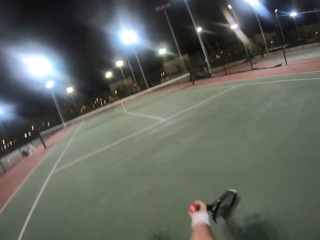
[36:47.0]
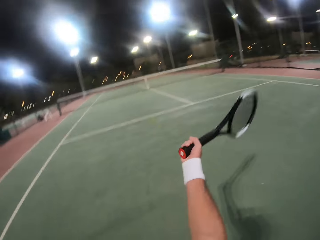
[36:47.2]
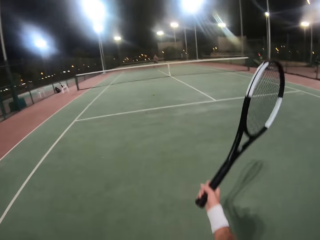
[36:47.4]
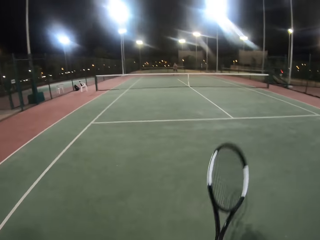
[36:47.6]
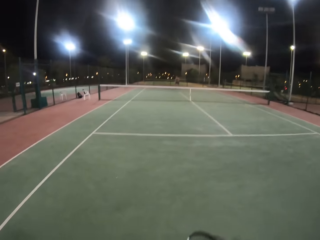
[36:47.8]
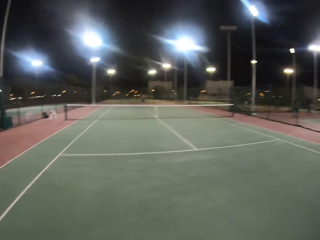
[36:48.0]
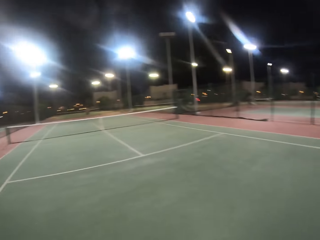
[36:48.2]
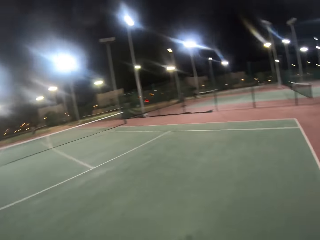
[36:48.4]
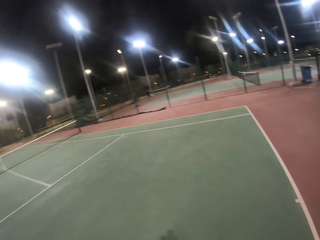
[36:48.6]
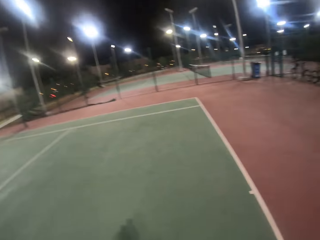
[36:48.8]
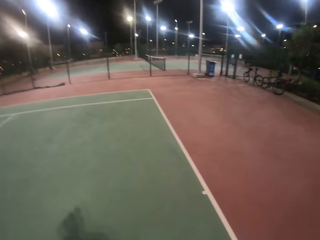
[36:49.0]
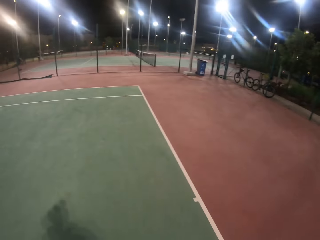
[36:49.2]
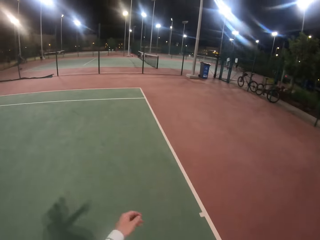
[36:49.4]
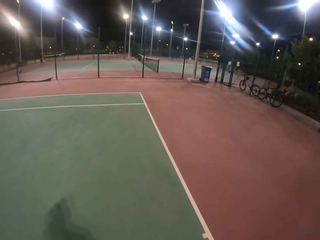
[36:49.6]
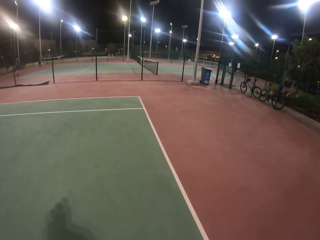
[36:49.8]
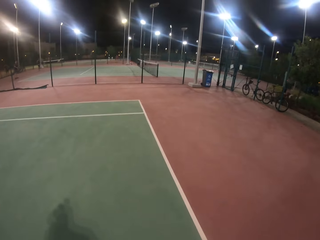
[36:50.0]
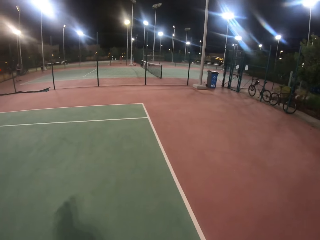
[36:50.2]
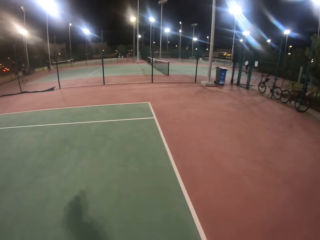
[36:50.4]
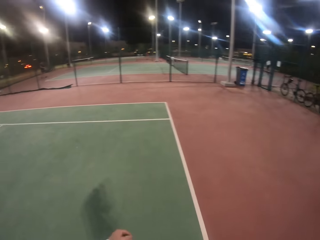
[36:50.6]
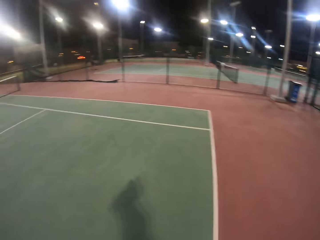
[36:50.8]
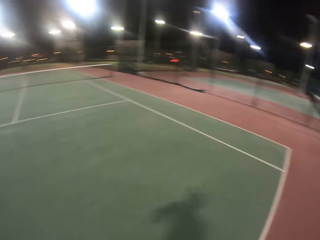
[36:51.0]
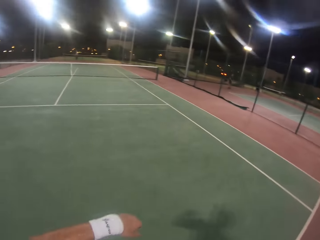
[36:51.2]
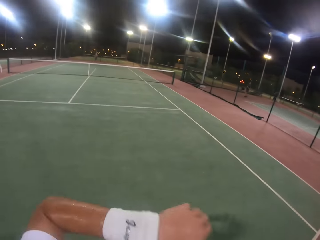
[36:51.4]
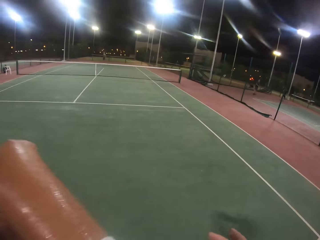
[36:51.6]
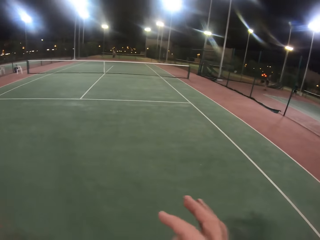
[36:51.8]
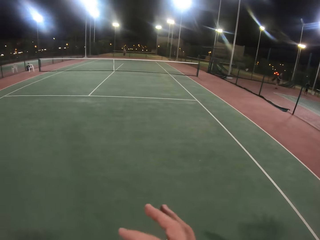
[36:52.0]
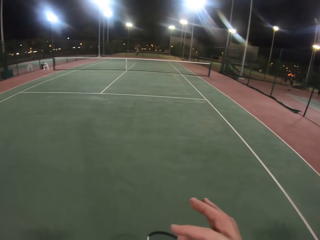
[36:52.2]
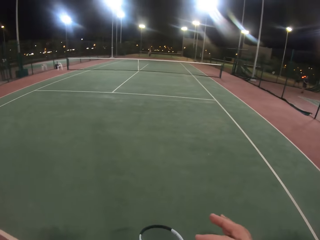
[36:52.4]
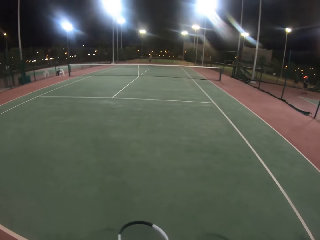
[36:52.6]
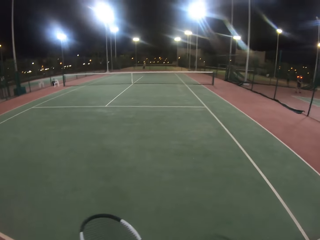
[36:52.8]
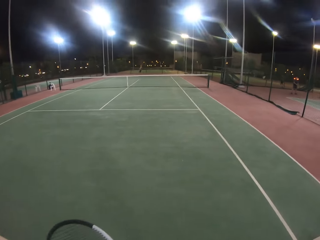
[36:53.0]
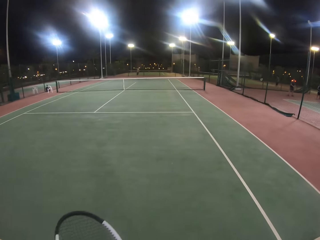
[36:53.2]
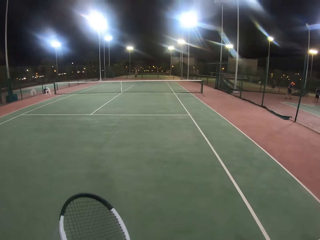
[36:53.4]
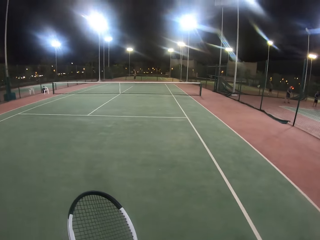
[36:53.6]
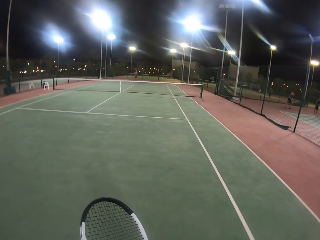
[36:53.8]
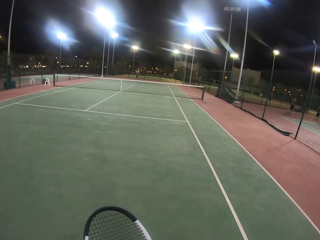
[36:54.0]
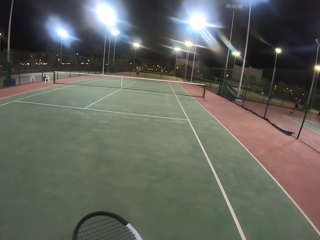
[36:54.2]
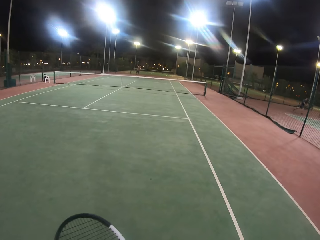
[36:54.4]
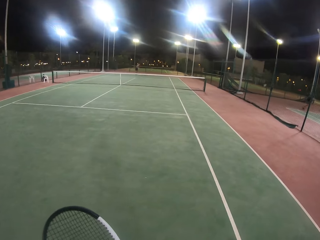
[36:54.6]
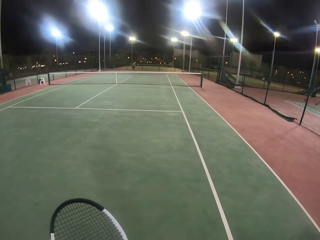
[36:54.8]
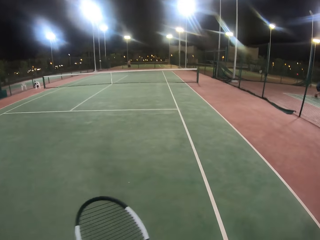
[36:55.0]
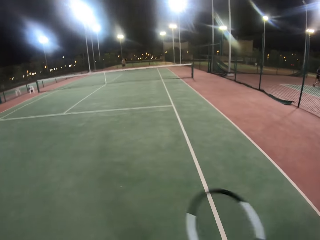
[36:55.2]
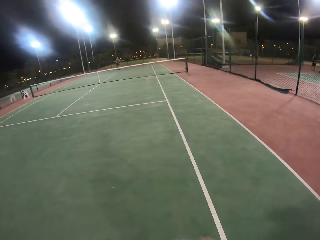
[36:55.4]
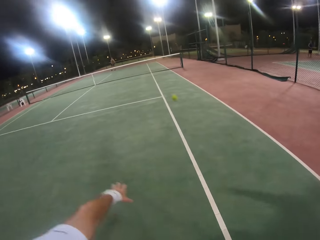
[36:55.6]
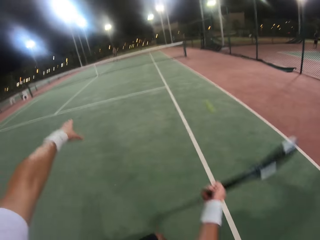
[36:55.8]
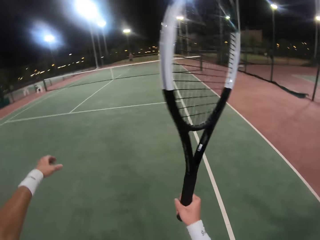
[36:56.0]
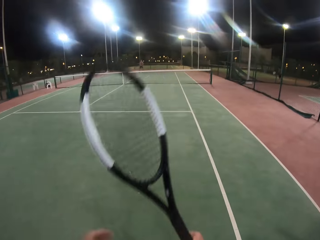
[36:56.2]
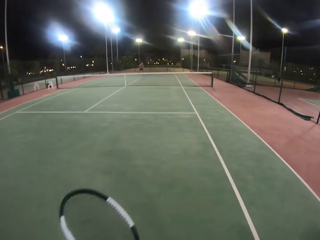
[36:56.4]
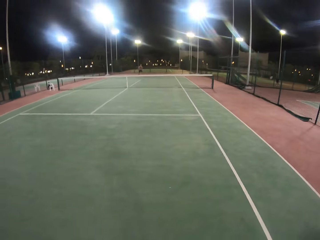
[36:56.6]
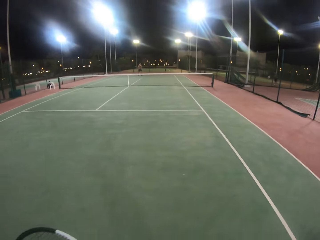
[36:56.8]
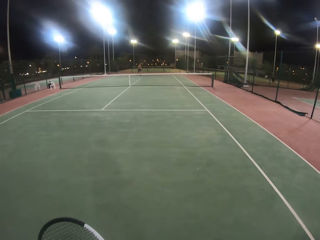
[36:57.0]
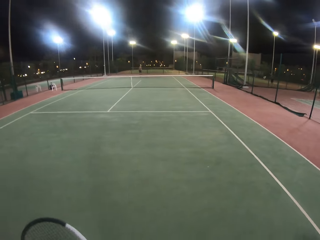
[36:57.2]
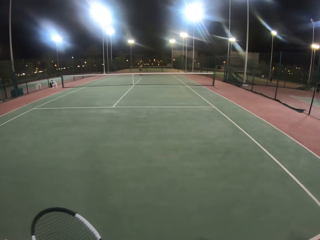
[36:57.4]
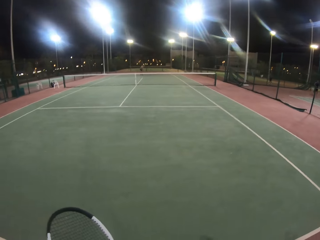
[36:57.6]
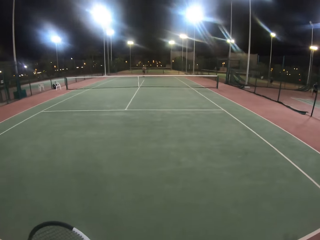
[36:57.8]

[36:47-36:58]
The camera wearer hits the ball with the badminton racket. The camera wearer and the man play the tennis game. The camera wearer looks around. They walk around. They look around. The man hits the ball with the badminton racket. The camera wearer and the man play the tennis game. The camera wearer hits the ball with the badminton racket.

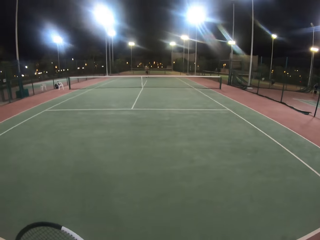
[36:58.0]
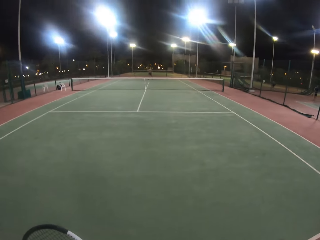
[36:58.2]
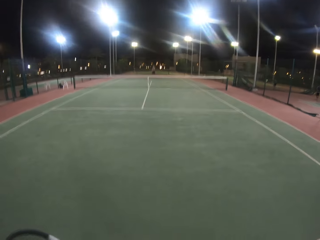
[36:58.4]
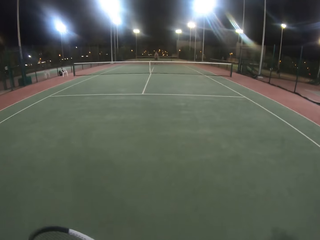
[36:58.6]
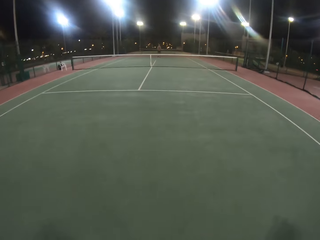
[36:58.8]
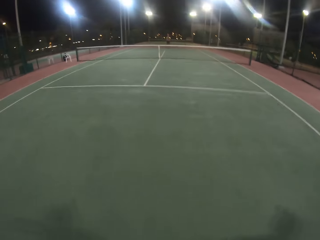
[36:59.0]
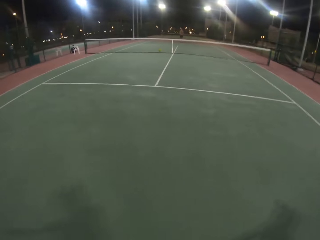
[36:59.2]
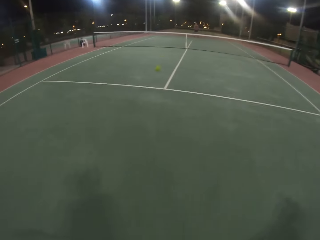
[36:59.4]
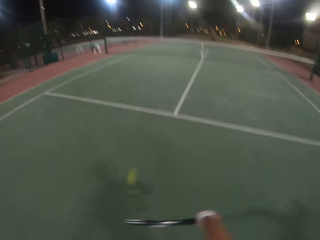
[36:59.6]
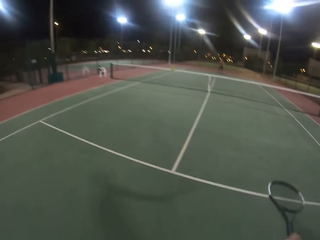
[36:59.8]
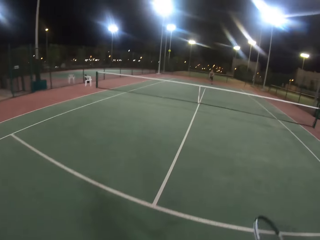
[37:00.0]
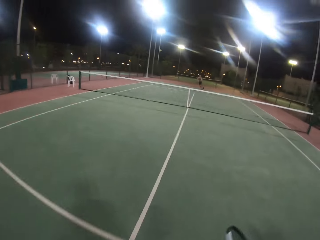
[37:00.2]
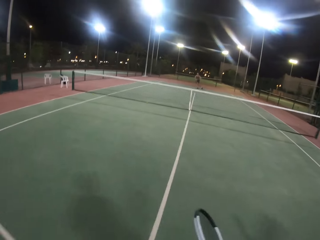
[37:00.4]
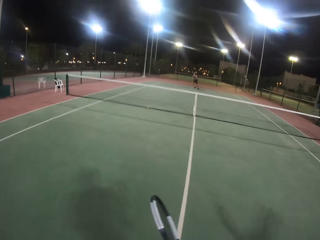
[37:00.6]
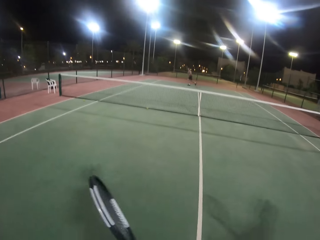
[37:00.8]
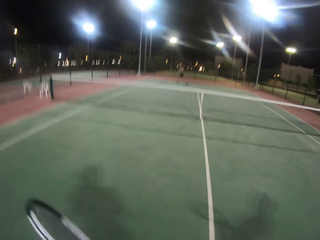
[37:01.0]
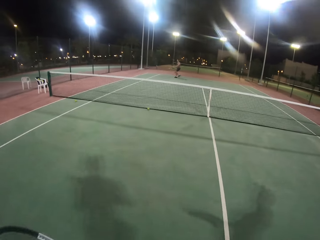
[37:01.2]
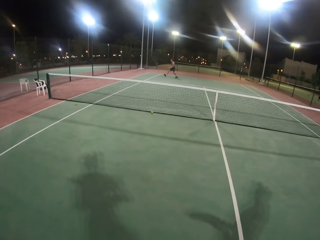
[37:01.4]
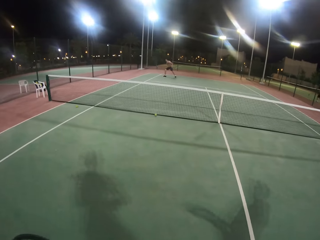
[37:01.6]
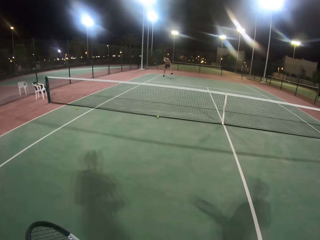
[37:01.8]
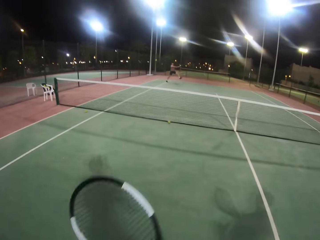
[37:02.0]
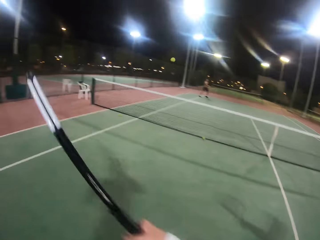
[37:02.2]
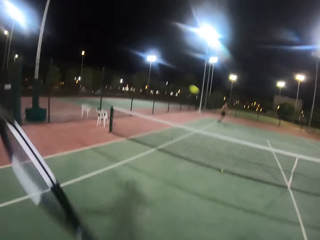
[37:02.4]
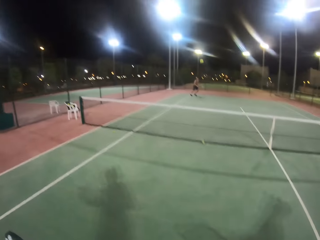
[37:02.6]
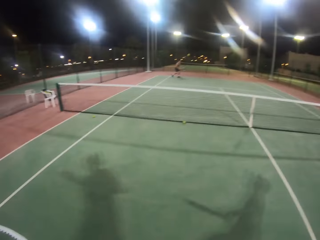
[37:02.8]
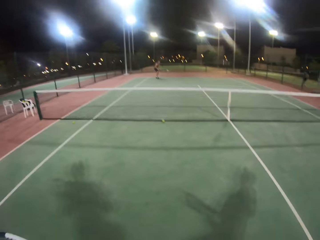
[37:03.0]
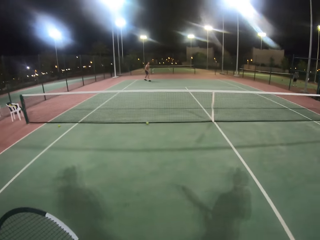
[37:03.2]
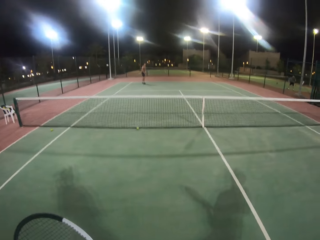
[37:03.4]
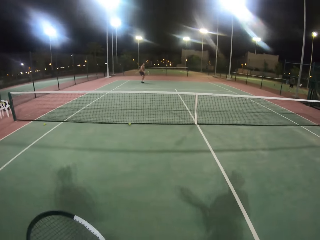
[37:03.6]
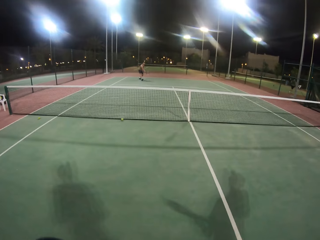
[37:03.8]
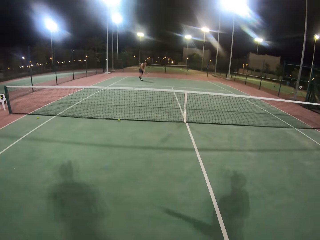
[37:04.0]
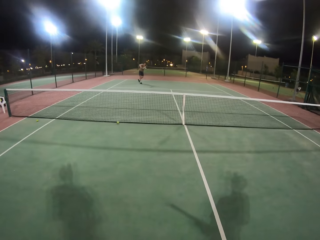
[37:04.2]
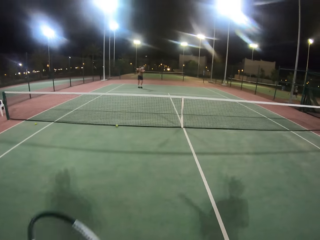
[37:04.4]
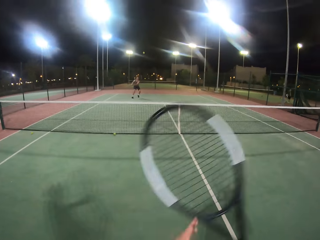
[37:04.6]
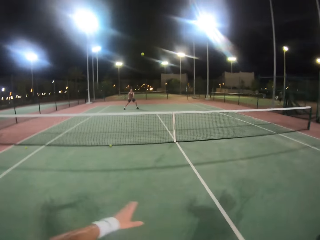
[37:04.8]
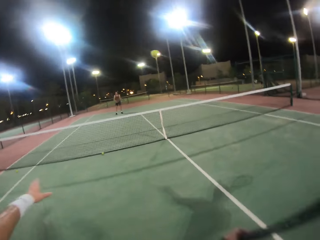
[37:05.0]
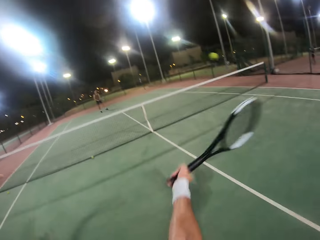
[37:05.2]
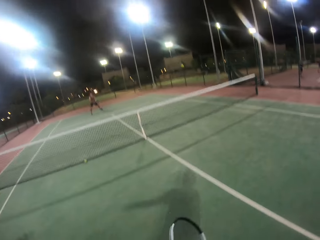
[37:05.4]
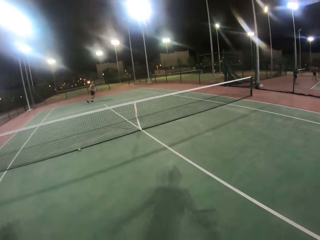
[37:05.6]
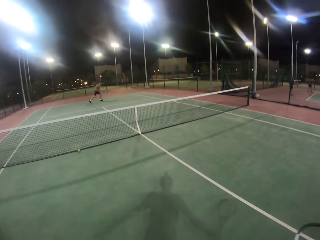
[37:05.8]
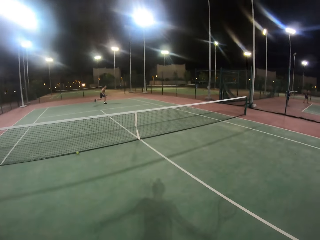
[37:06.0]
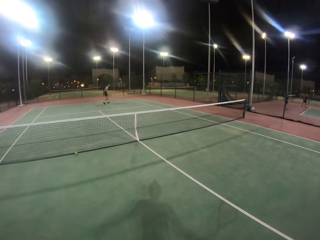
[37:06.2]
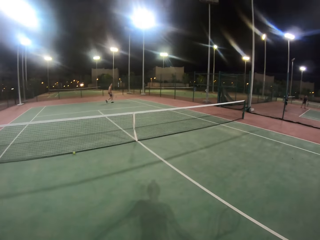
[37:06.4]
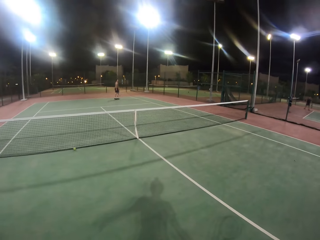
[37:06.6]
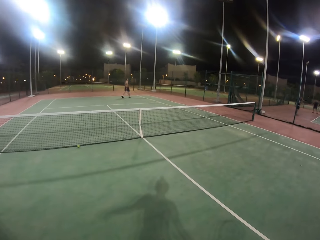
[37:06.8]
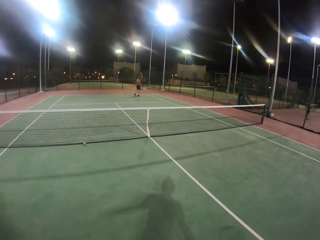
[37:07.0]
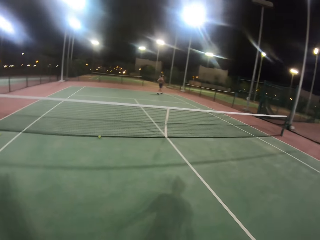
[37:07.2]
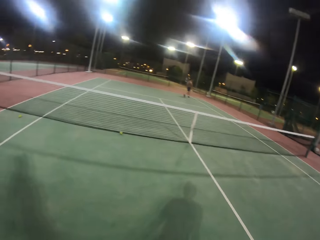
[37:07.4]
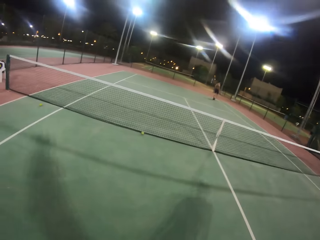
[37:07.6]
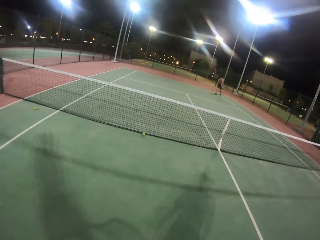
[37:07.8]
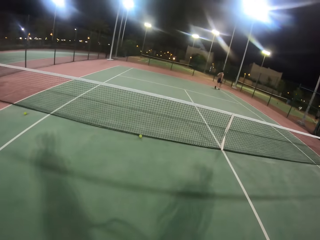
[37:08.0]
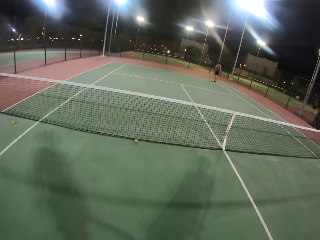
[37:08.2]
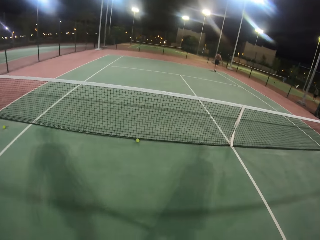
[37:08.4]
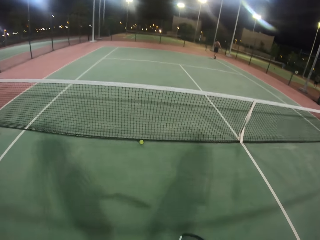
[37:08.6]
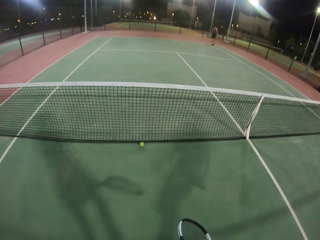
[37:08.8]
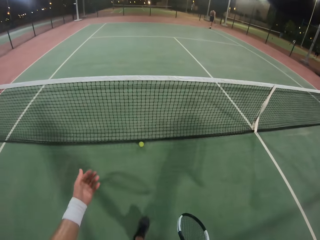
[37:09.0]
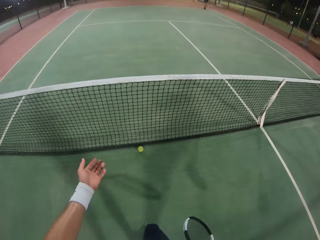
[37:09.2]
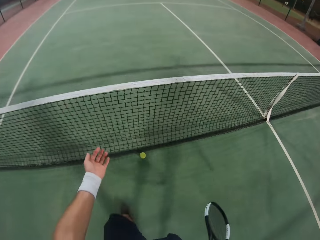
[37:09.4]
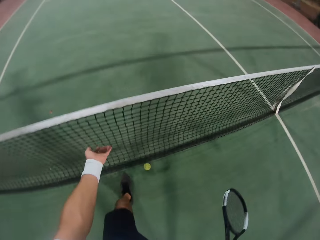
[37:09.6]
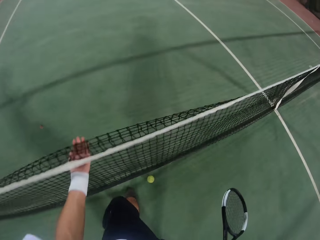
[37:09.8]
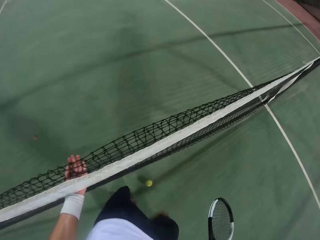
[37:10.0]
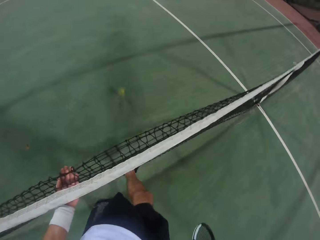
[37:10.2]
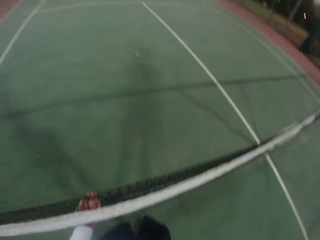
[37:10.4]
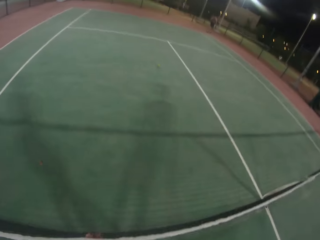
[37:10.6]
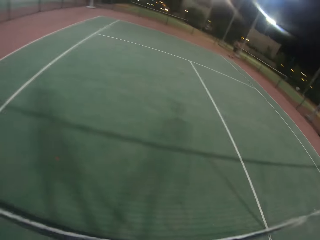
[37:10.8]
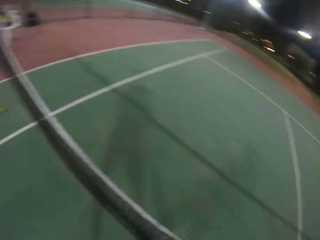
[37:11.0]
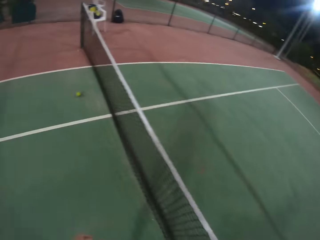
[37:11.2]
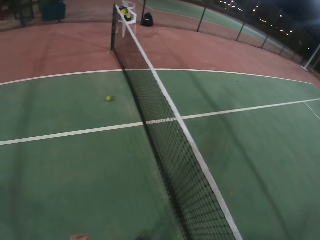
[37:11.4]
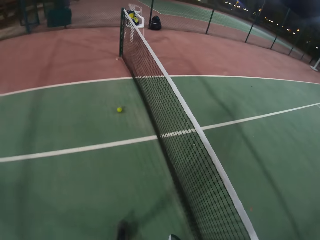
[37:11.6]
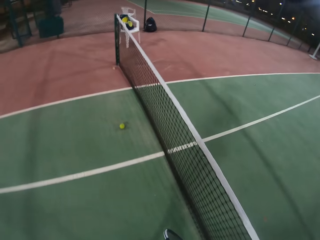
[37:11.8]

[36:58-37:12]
The man hits the ball with the badminton racket. The camera wearer hits the ball with the badminton racket. The man hits the ball with the badminton racket. The camera wearer hits the ball with the badminton racket. The man hits the ball with the badminton racket. The camera wearer hits the ball with the badminton racket. The man runs after the ball. The camera wearer walks towards the net. The man walks around. The camera wearer touches the net. They kick the yellow racket tennis ball. They look around.
